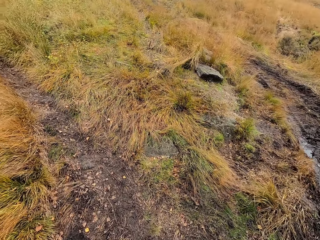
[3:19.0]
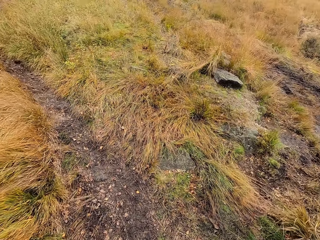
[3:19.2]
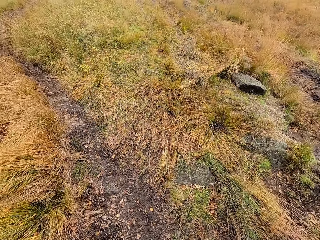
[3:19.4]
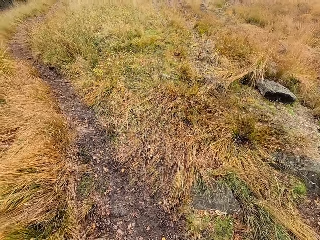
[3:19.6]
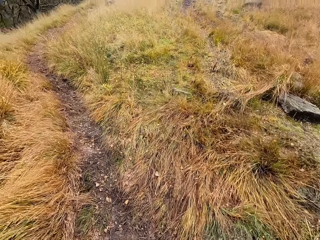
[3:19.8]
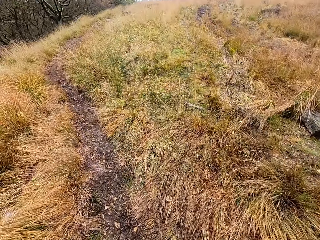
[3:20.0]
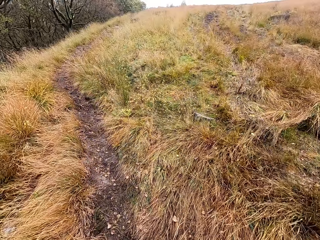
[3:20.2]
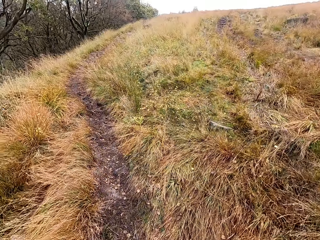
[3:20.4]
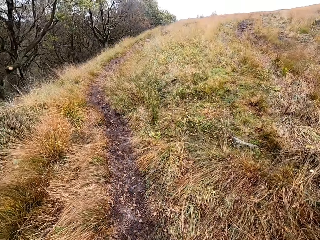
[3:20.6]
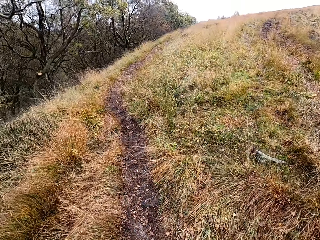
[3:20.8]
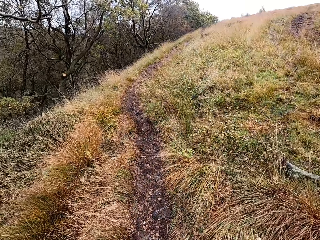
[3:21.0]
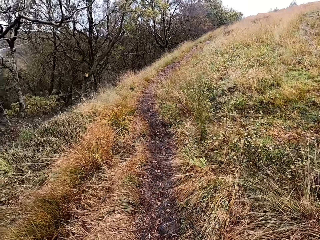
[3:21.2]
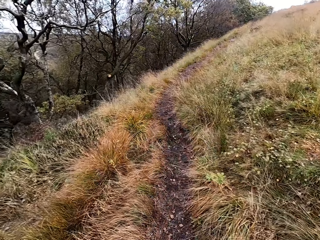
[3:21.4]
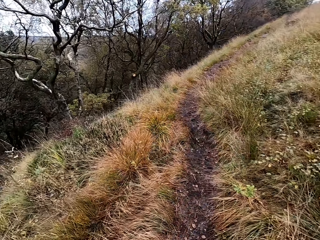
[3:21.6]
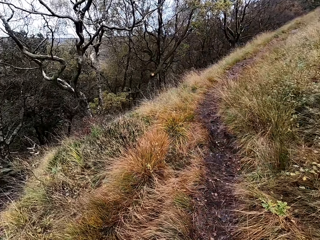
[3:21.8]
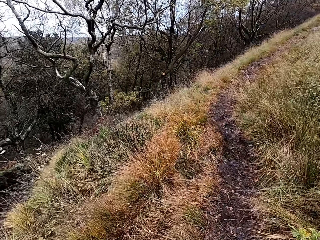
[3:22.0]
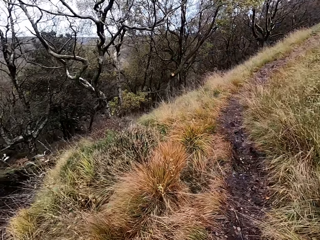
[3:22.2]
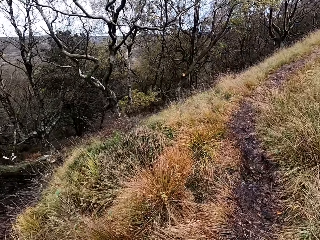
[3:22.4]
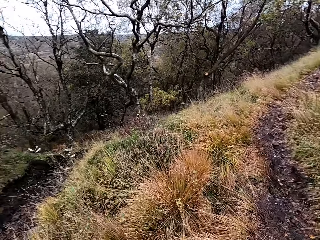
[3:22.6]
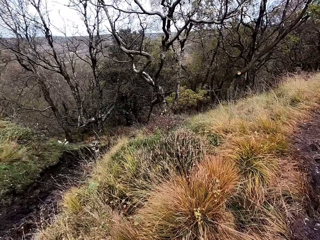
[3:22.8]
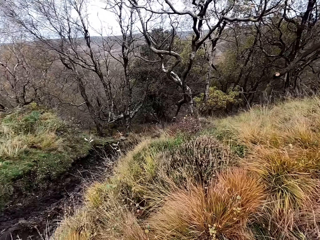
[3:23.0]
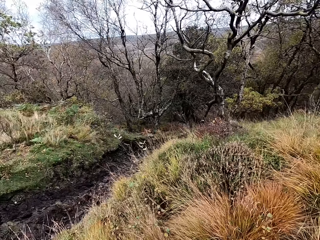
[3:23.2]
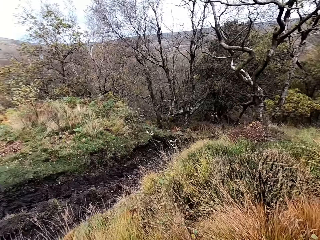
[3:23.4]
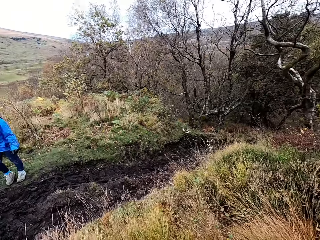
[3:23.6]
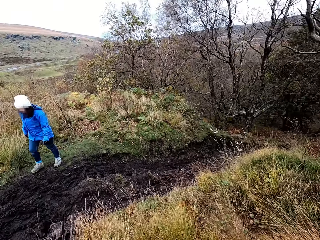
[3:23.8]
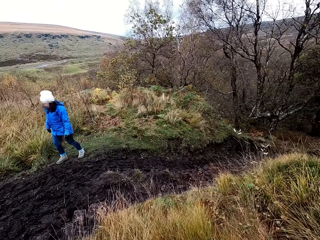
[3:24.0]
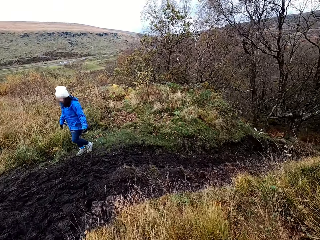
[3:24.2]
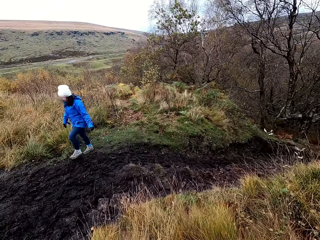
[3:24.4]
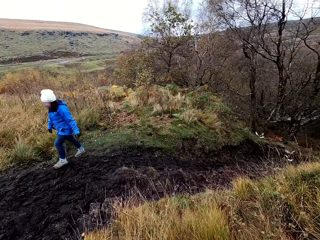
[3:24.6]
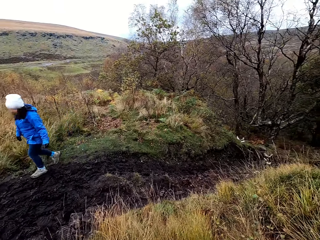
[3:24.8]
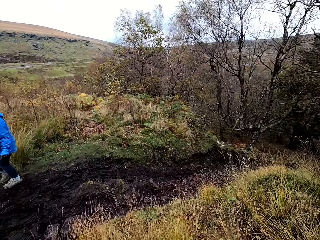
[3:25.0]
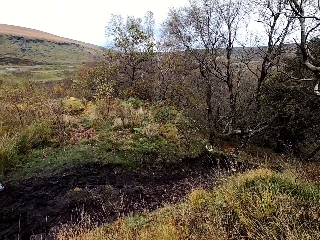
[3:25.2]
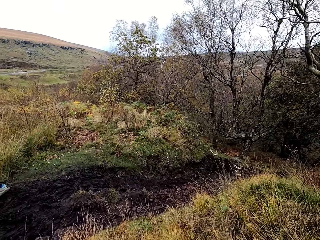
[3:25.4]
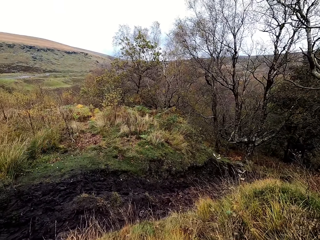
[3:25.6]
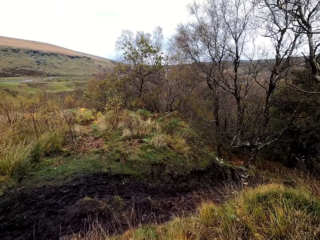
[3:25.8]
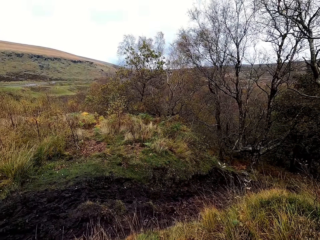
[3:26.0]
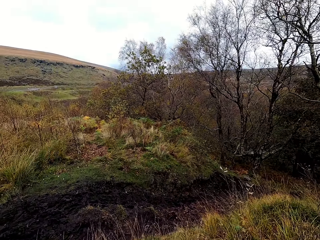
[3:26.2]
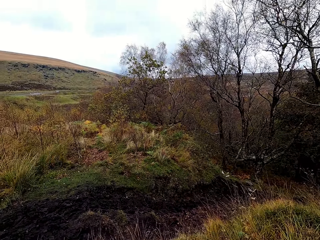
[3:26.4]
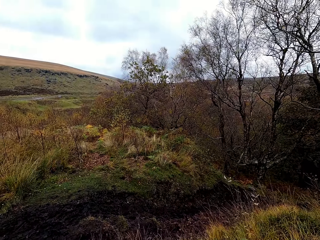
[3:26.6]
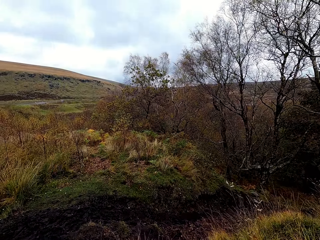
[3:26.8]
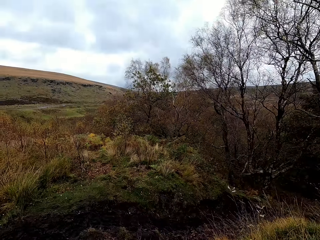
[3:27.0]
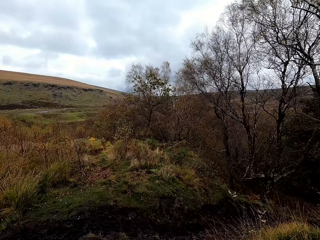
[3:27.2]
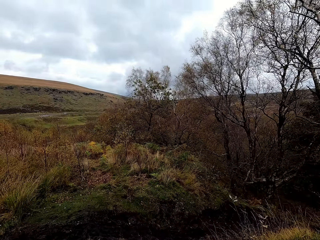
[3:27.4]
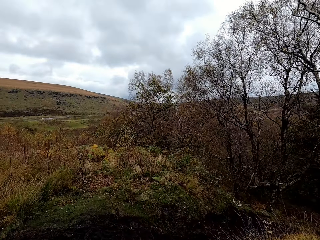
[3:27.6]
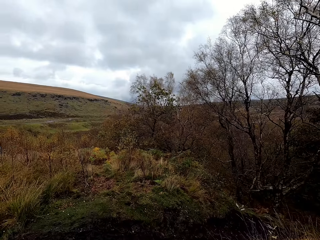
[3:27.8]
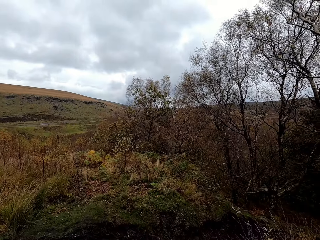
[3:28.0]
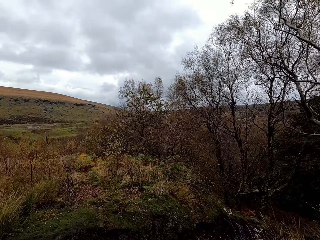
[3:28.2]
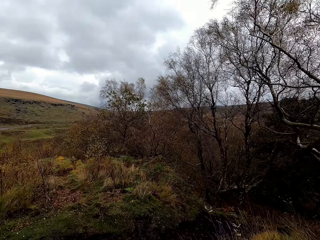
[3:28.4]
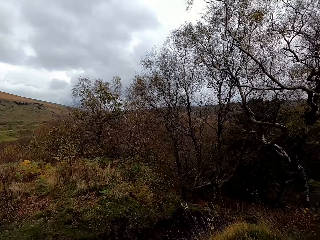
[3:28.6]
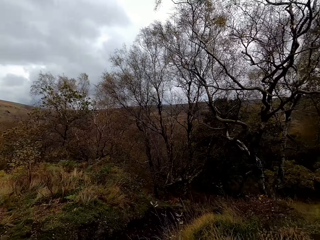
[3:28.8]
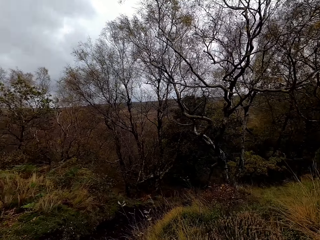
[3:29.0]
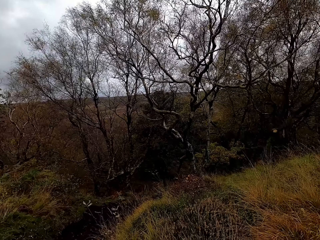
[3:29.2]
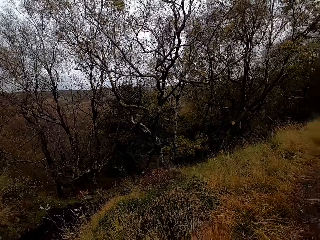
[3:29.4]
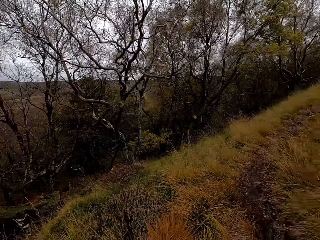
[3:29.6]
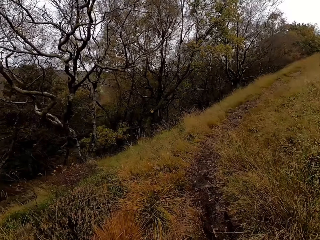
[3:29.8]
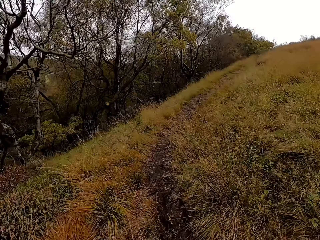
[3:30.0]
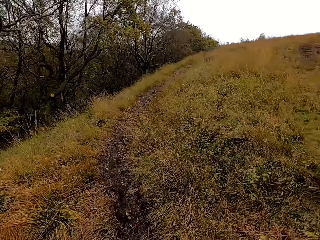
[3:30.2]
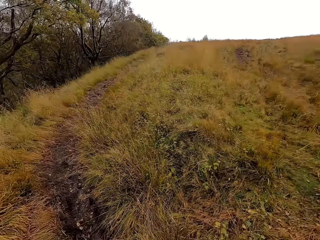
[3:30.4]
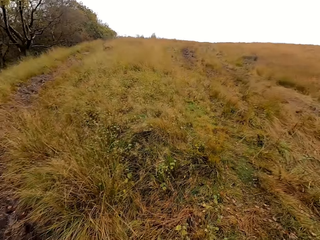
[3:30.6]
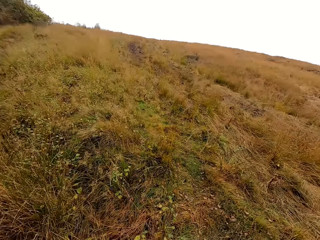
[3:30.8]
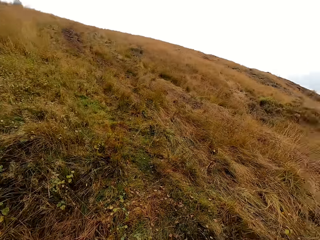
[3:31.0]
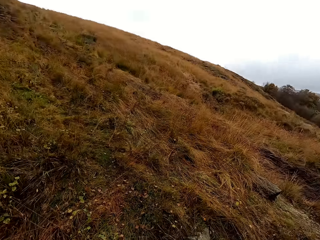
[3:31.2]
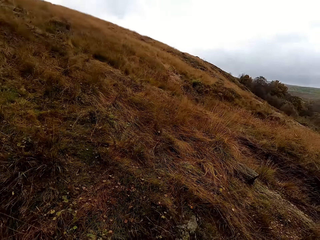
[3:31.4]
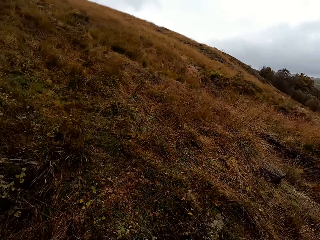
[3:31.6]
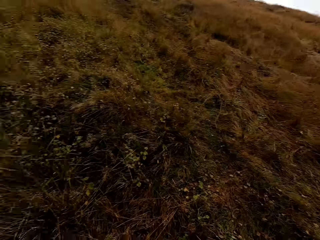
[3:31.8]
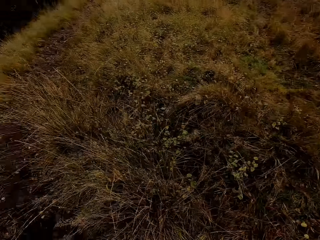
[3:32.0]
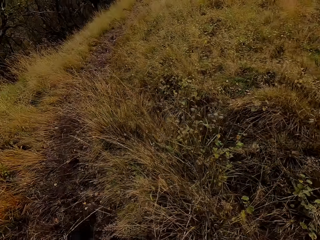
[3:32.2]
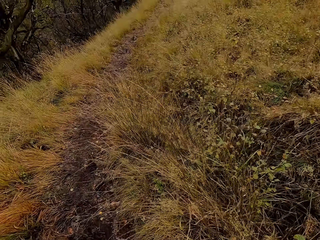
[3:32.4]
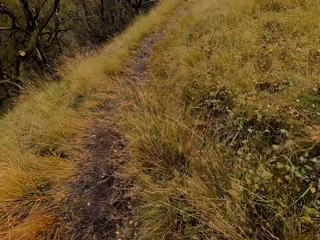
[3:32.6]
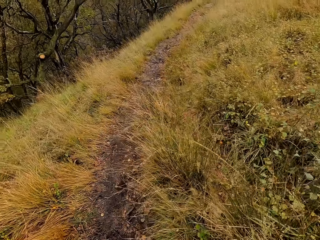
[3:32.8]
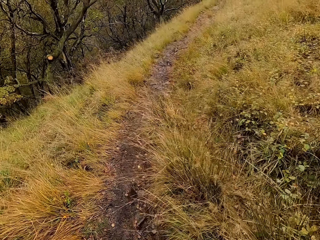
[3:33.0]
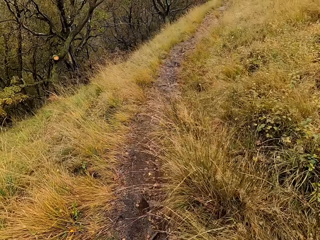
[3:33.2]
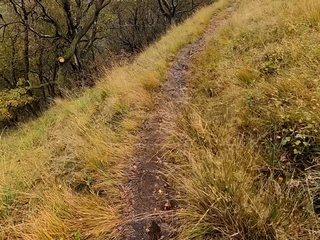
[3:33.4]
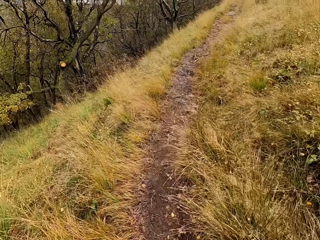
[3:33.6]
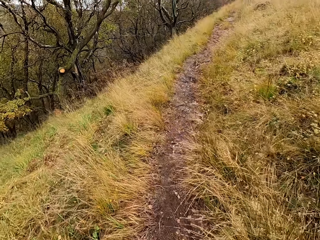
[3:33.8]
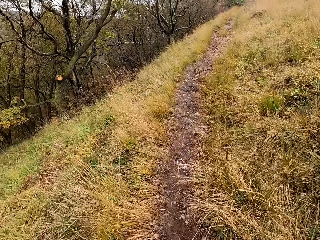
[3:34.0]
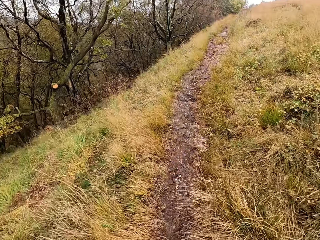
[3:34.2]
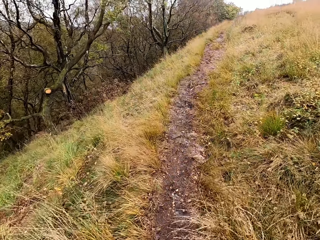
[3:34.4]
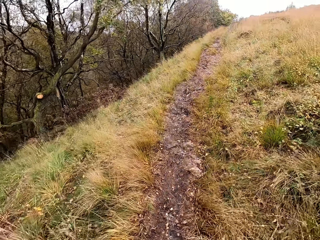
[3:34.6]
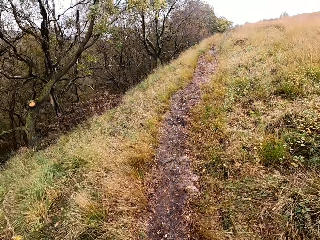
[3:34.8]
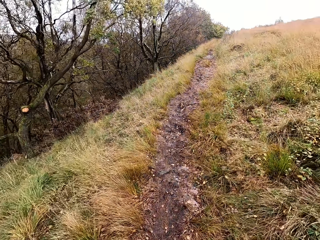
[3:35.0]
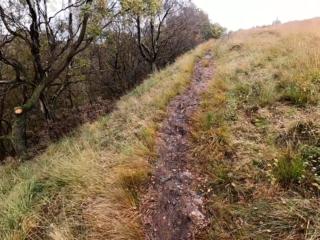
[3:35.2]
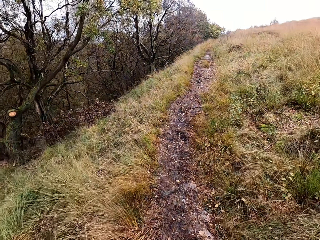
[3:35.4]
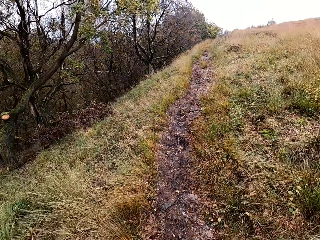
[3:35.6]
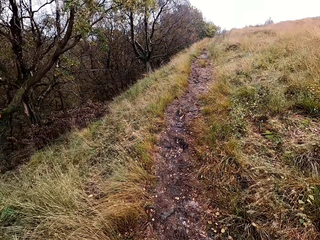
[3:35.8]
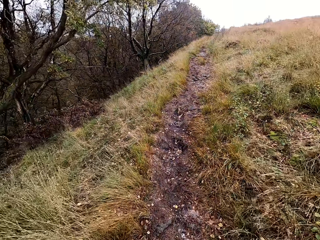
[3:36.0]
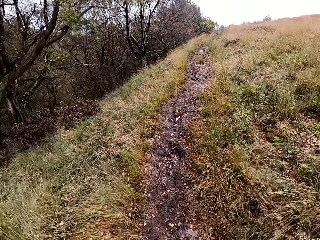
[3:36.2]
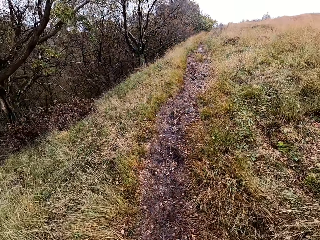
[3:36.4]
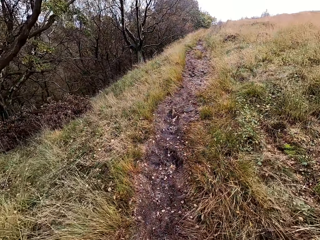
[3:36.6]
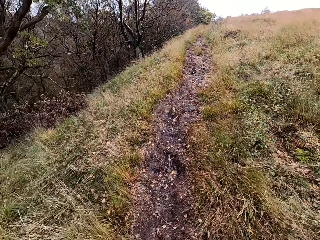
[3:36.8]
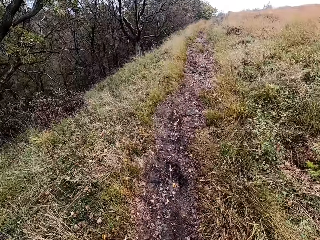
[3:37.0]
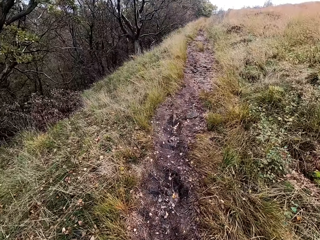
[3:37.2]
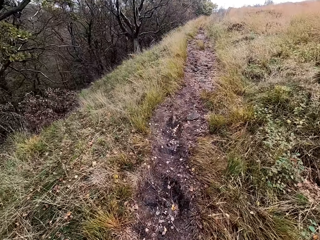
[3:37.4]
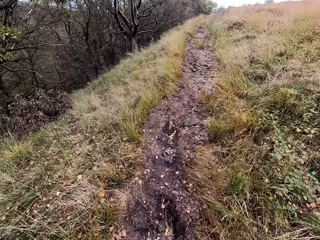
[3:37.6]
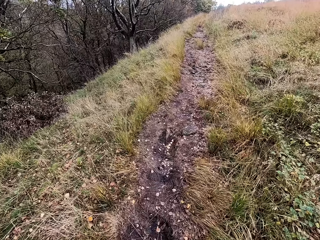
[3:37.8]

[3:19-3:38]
The camera wearer turns around. A person climbs a mountain. The camera wearer looks around. They turn around. They climb a mountain.

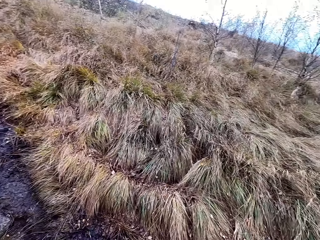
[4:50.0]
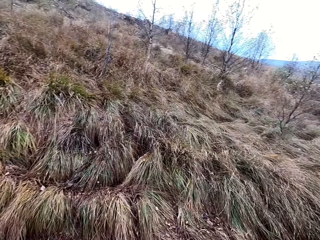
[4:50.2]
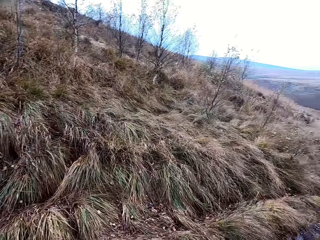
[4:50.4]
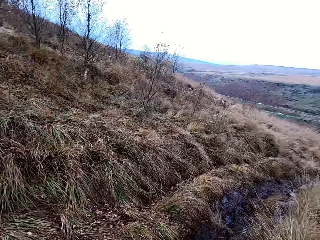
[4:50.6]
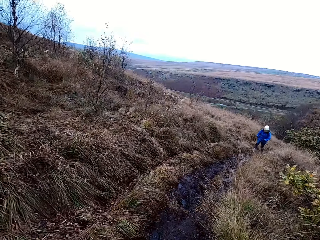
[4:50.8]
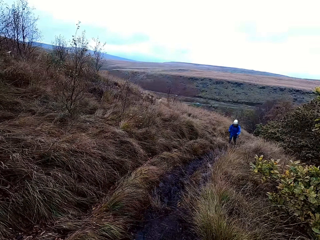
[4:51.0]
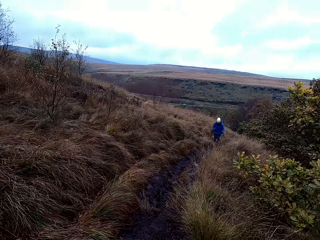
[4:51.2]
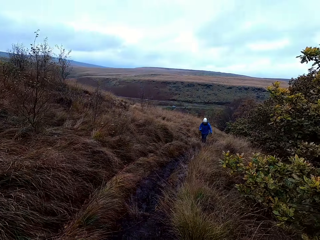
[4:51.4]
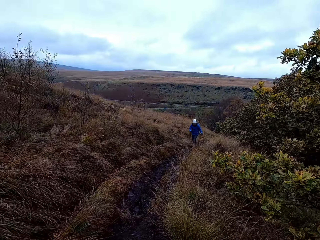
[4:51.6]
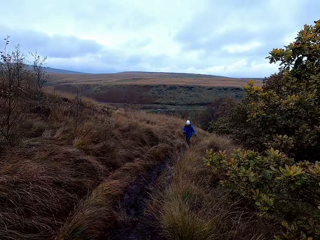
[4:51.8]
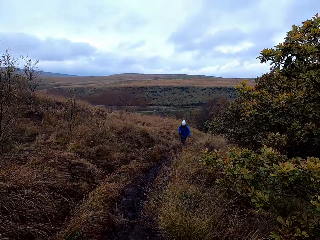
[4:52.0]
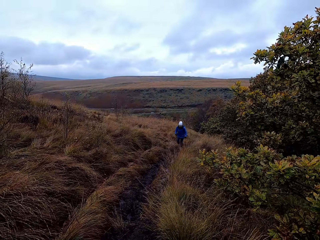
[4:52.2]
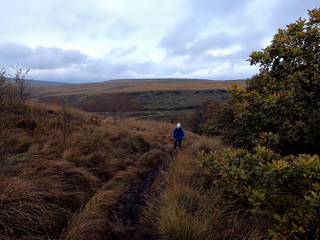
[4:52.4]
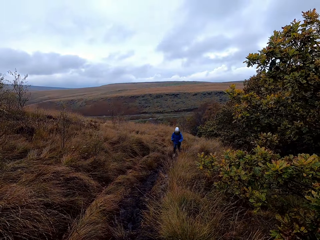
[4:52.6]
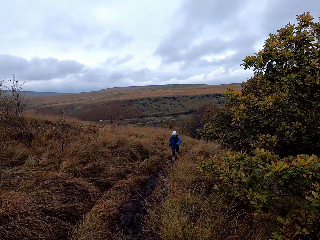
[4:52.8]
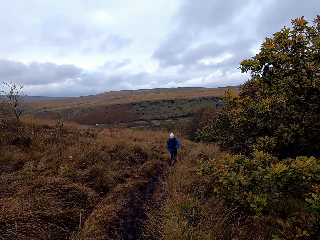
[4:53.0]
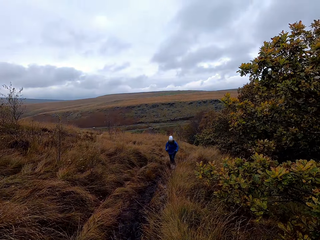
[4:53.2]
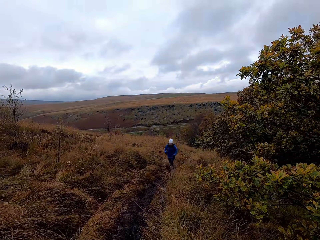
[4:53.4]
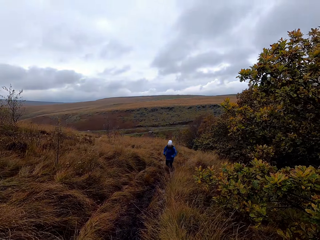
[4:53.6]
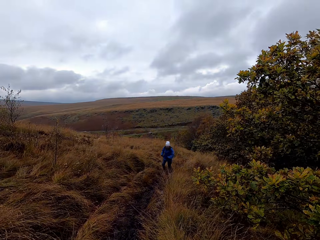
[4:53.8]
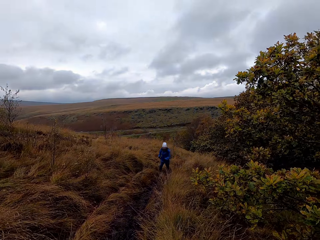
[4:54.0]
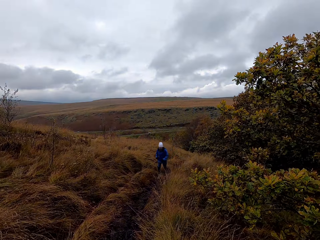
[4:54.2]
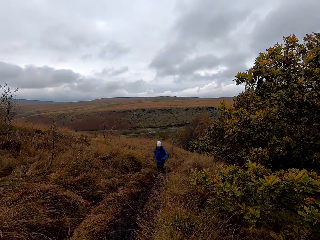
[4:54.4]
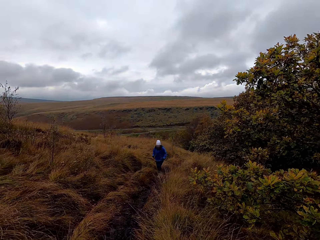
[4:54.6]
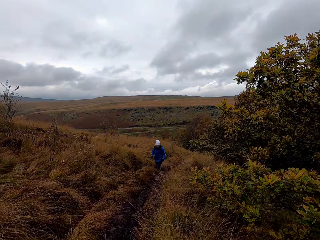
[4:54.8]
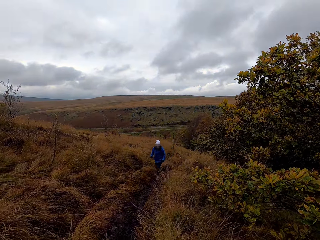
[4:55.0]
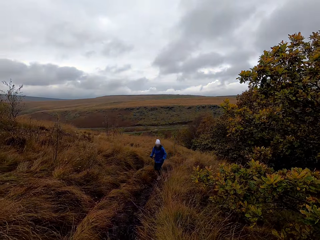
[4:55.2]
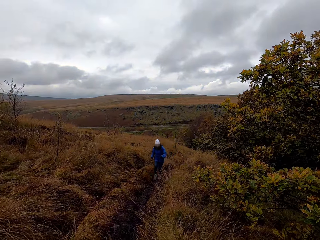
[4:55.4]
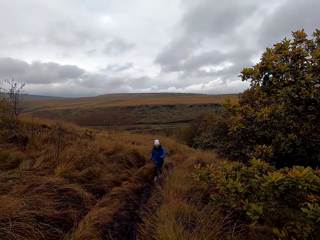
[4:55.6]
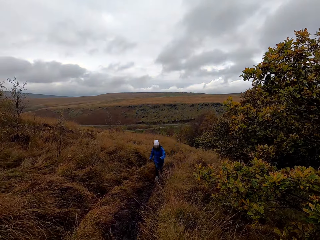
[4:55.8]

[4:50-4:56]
The camera wearer looks around the street.
